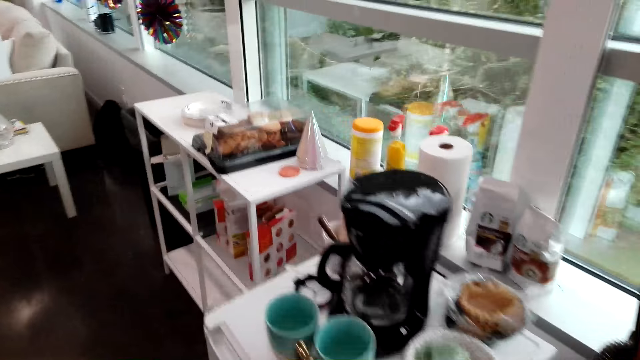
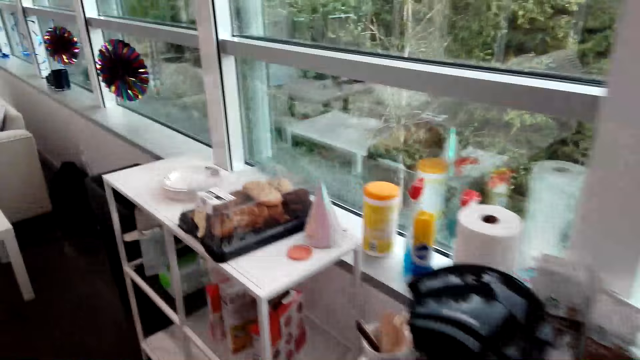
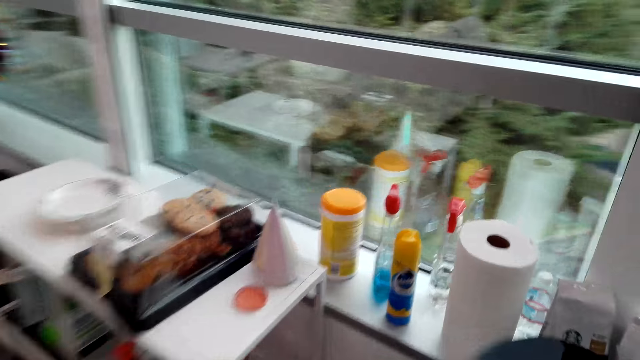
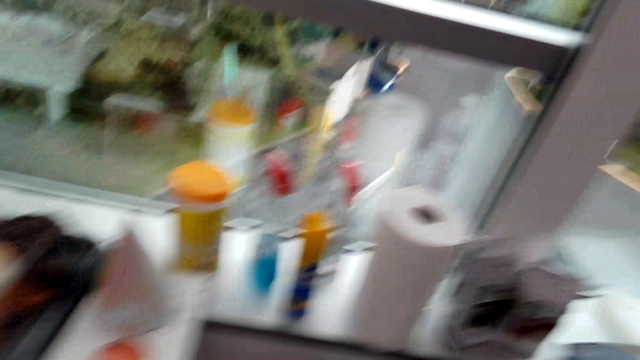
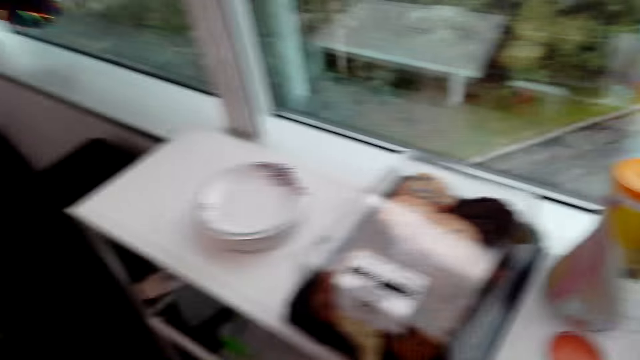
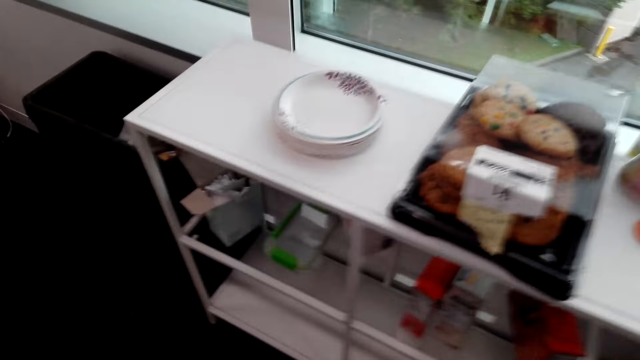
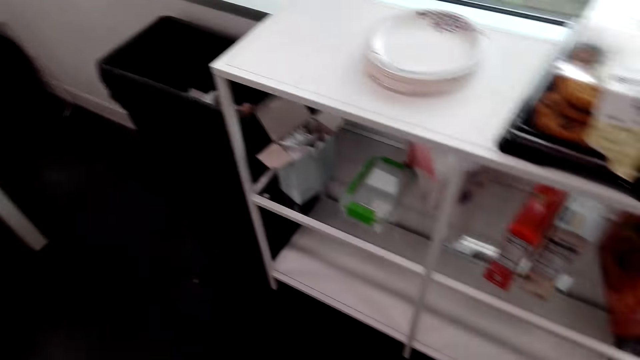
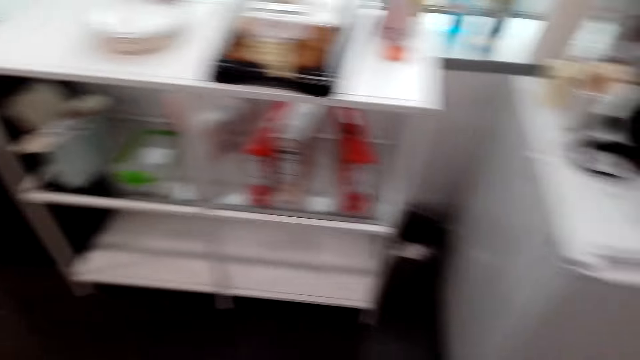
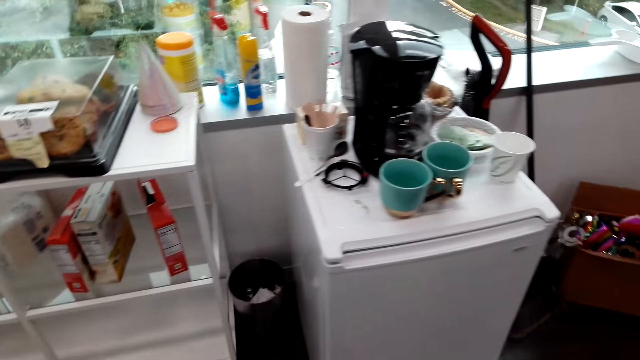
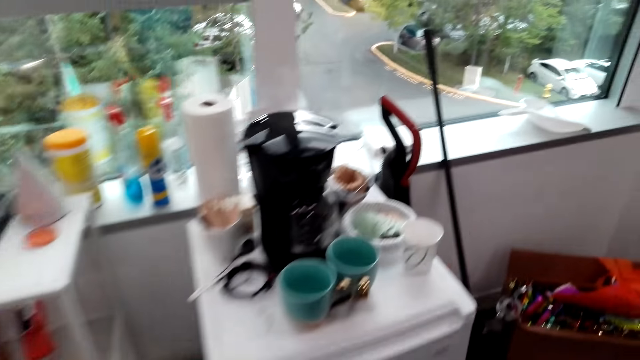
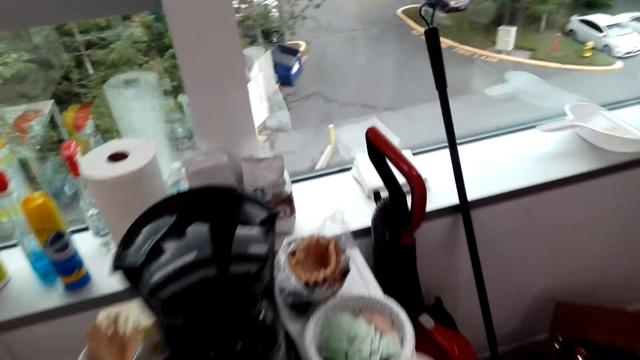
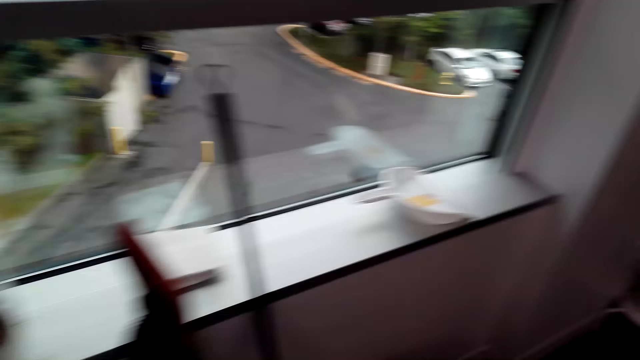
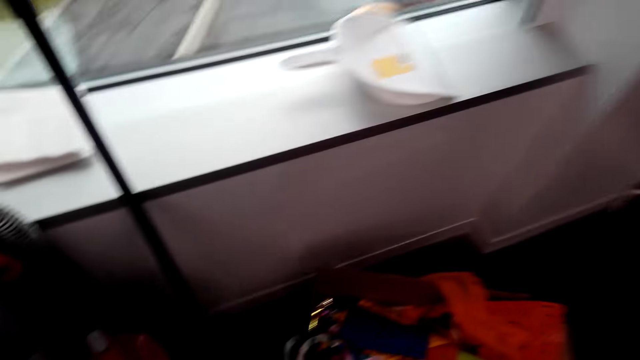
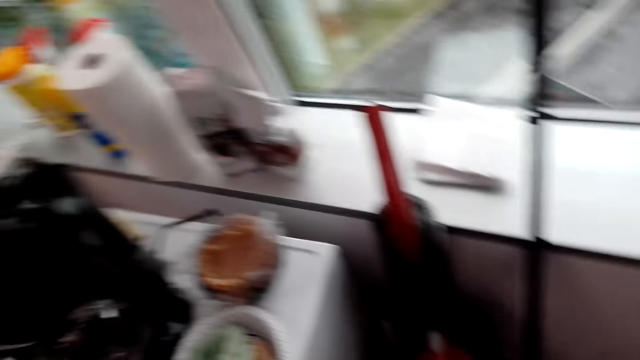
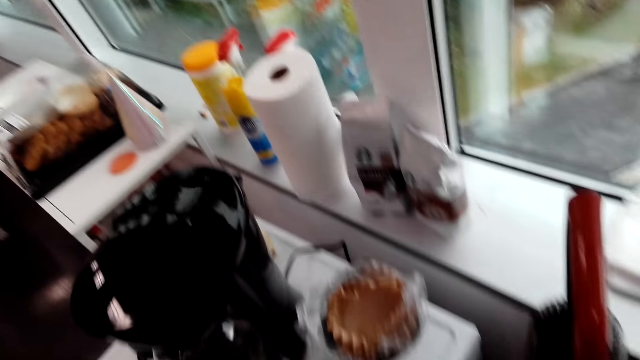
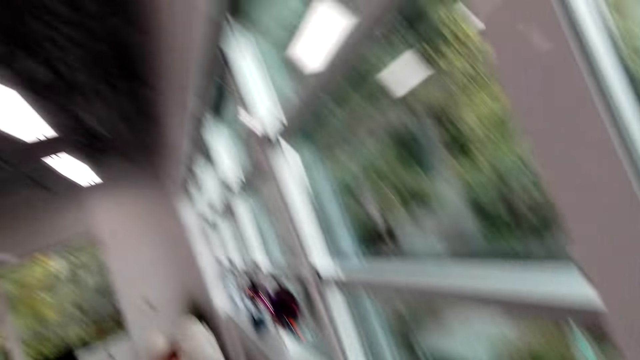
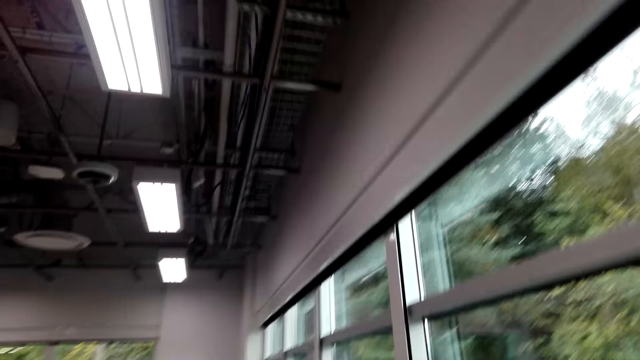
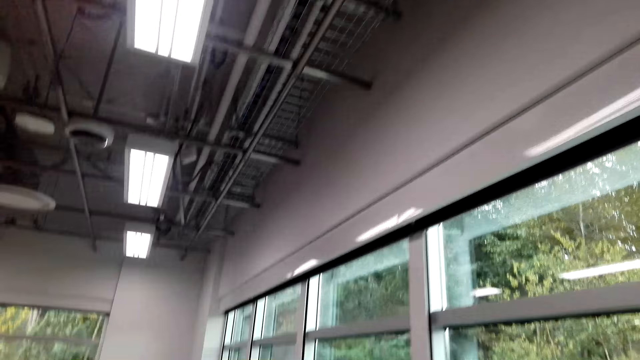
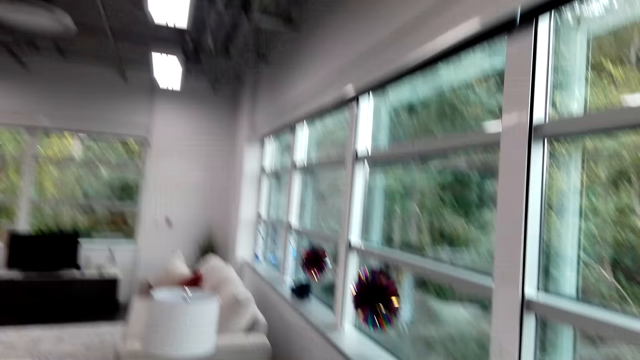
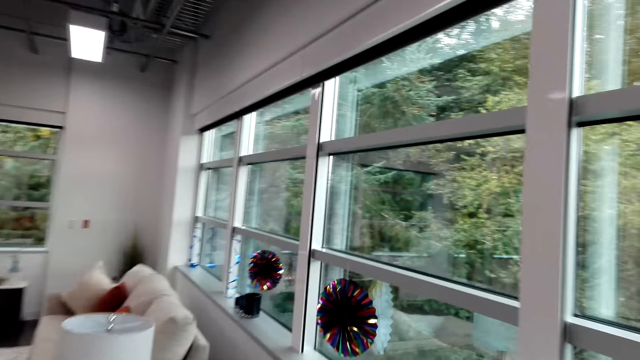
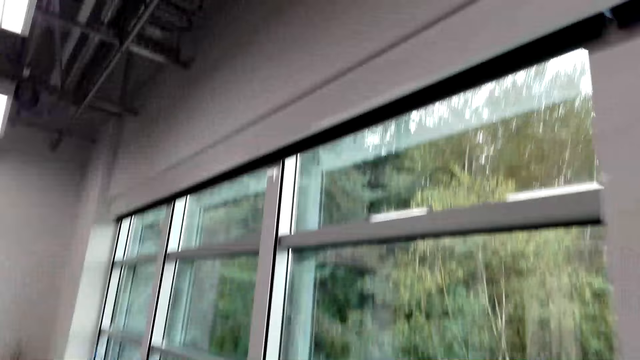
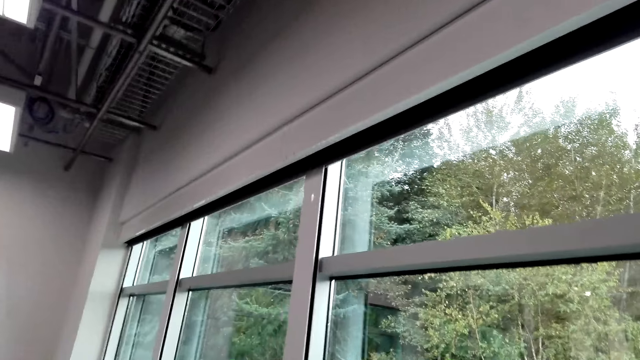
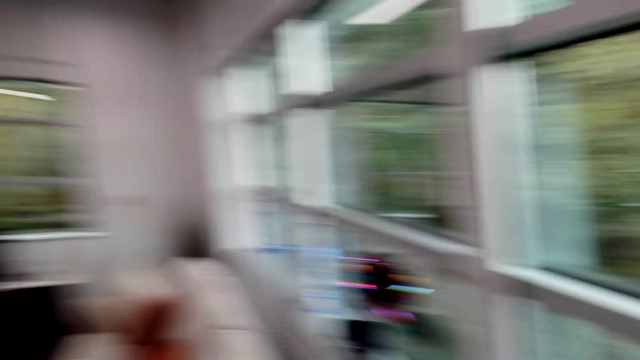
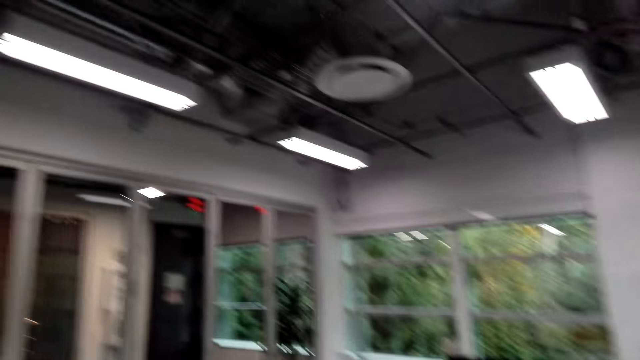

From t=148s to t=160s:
The camera wearer walks away from the box. They look at the items on the window frame. They move towards the box. They look around the house. They walk beside the window.

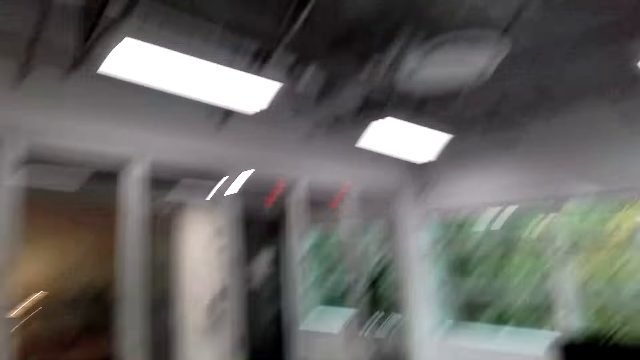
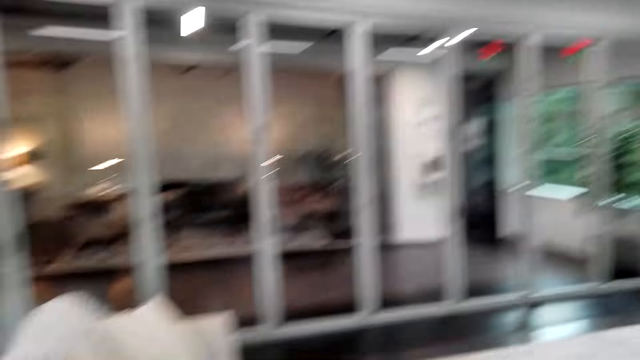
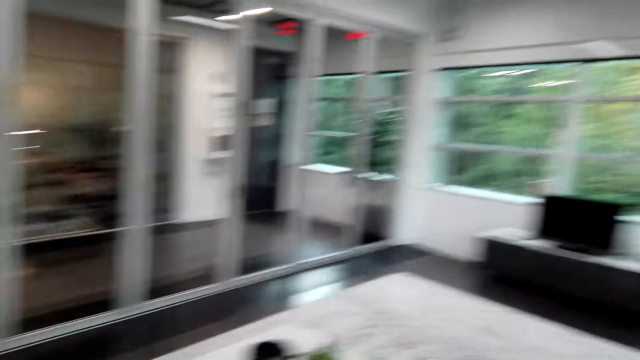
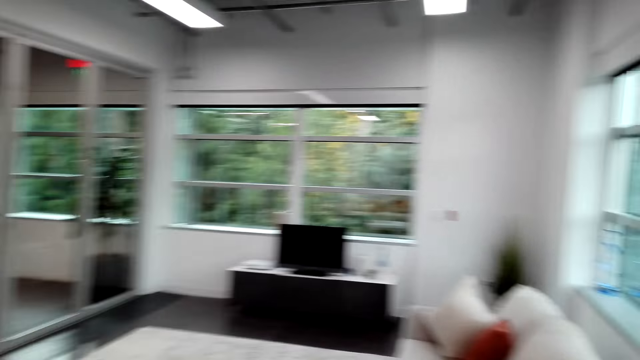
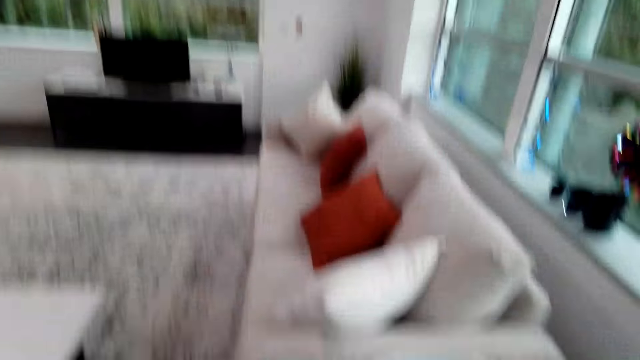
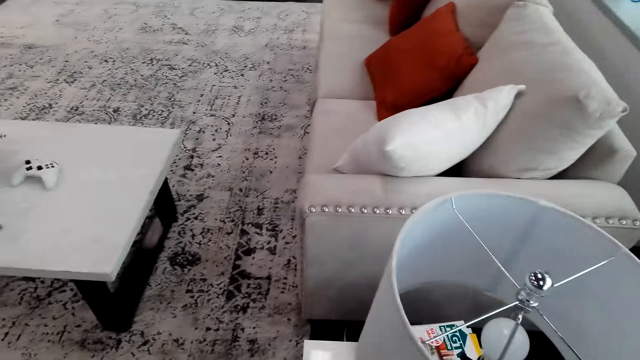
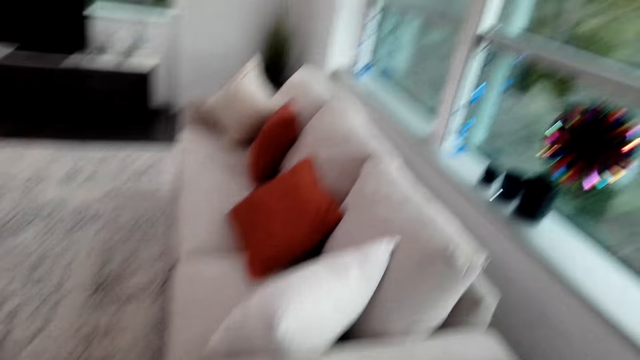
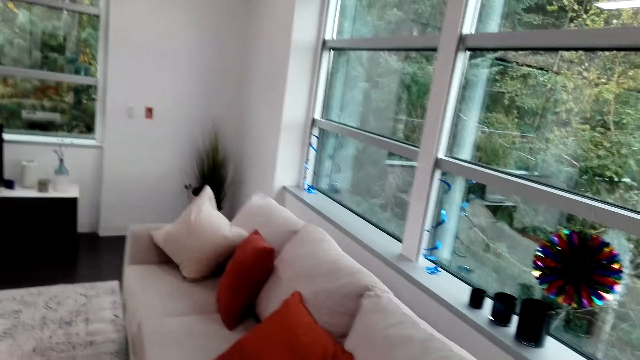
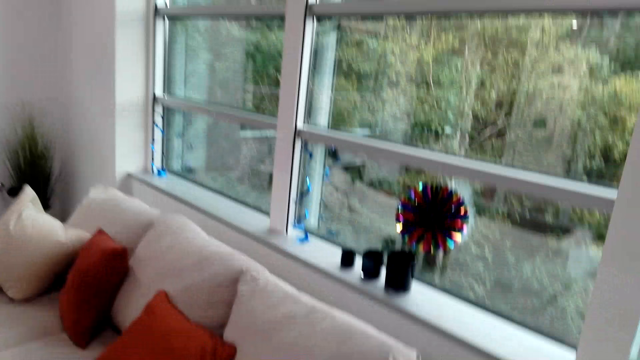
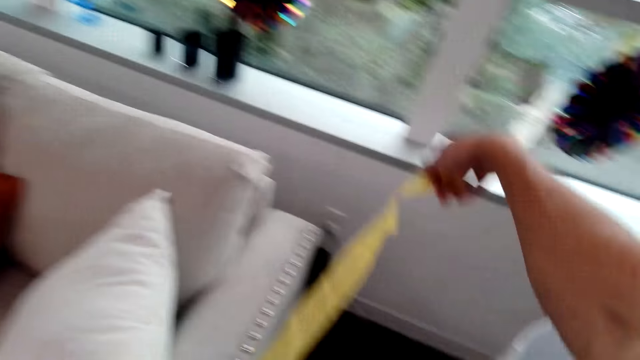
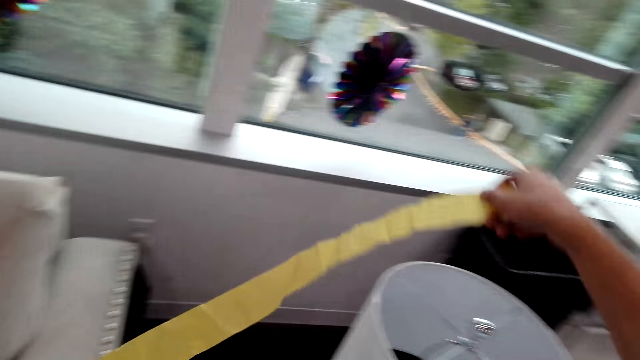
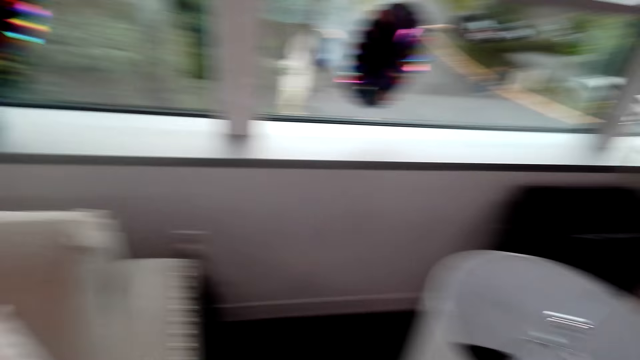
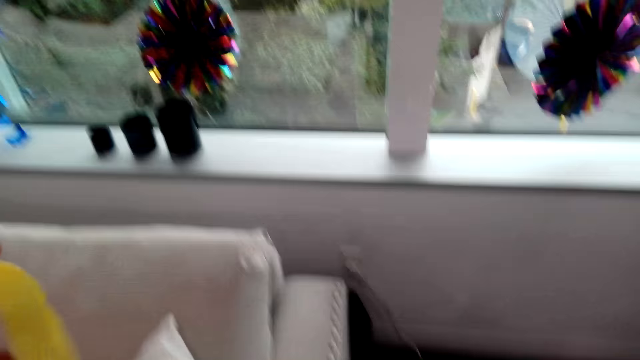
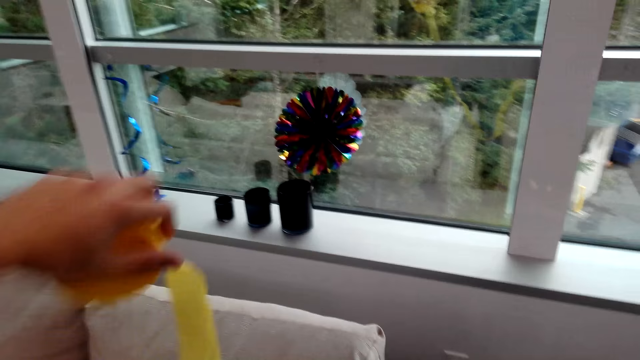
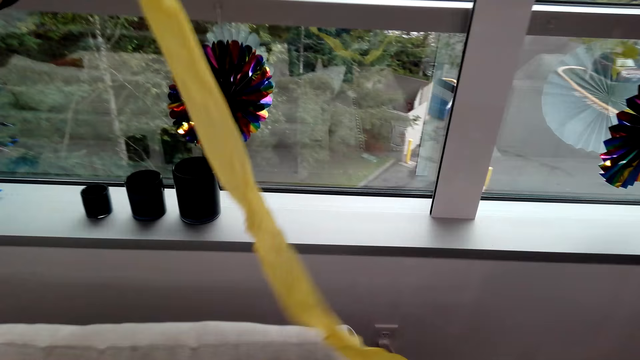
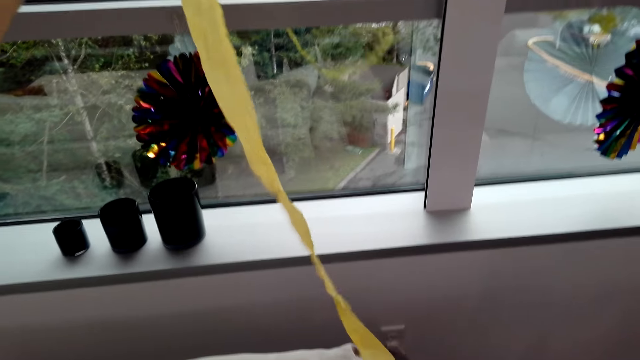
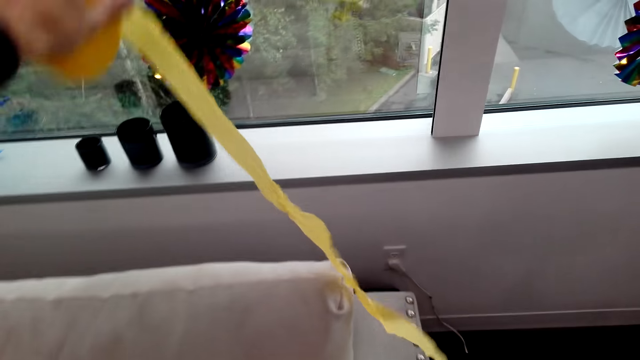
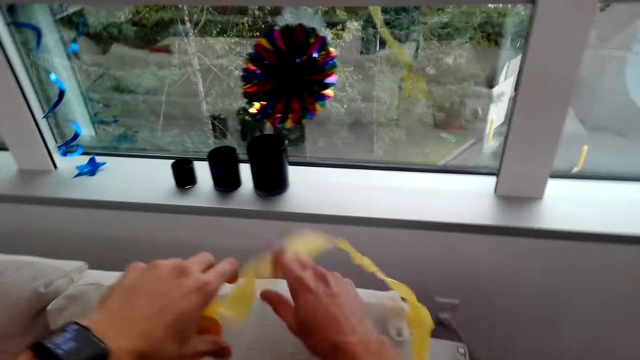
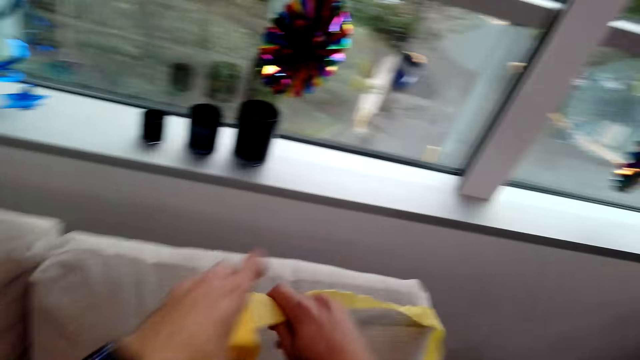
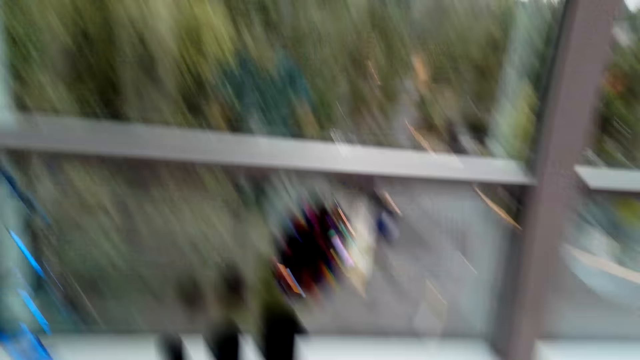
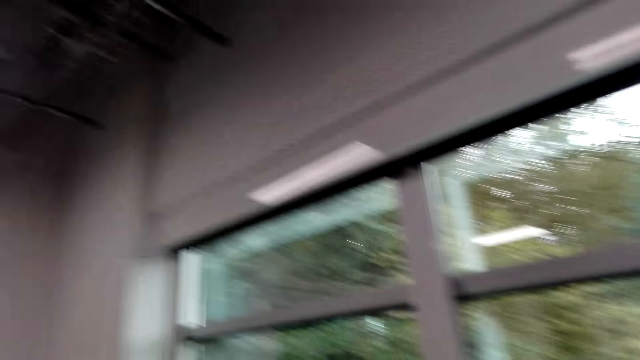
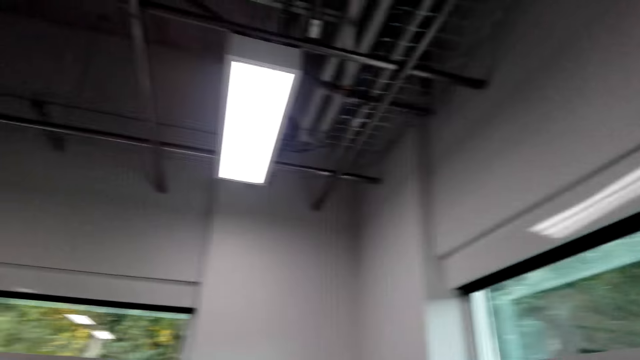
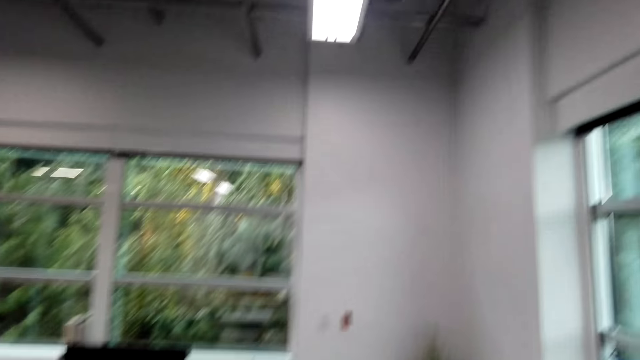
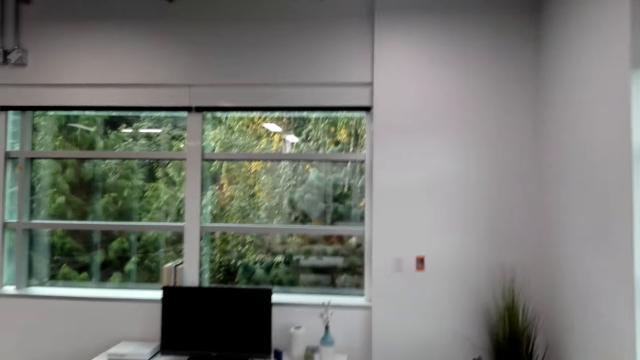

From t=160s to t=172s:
The camera wearer looks around the house. They walk around the house. They lift the flowers.
